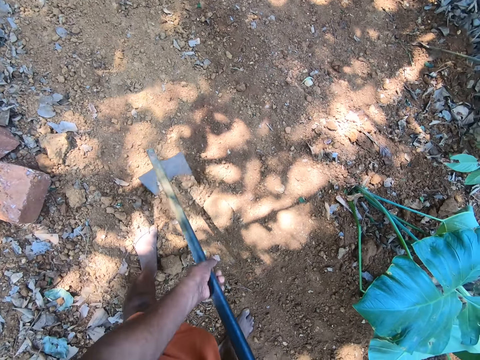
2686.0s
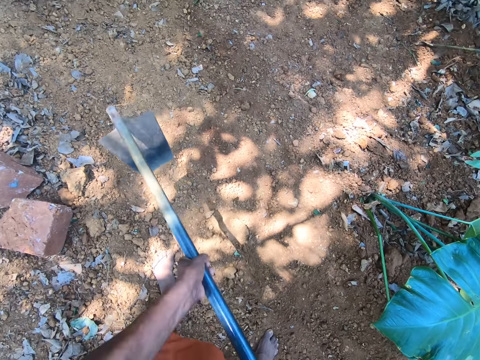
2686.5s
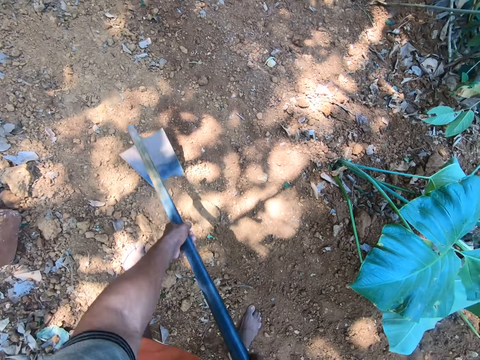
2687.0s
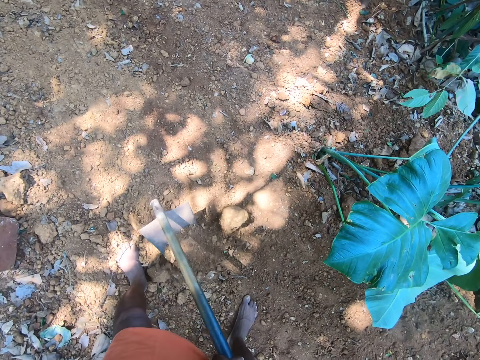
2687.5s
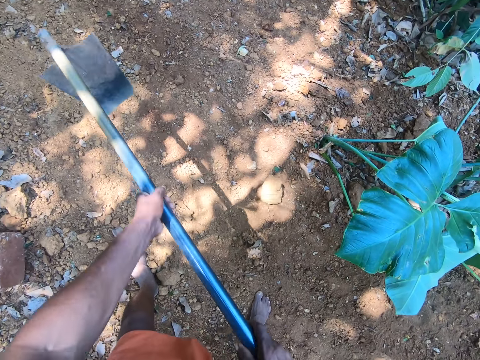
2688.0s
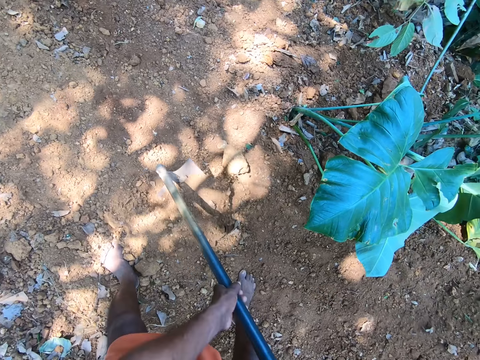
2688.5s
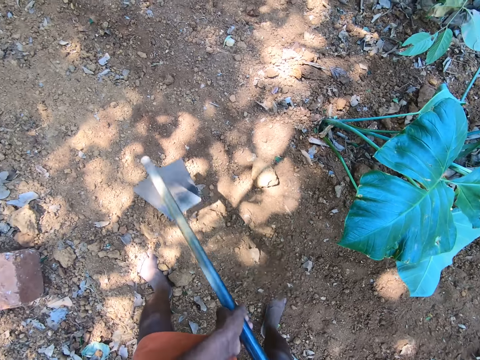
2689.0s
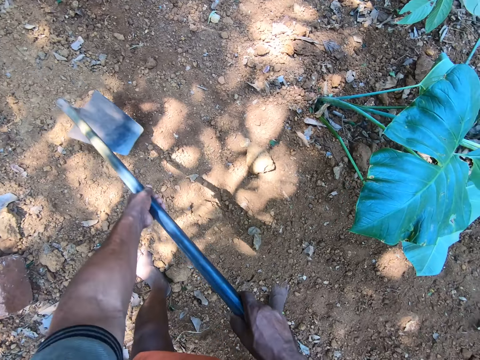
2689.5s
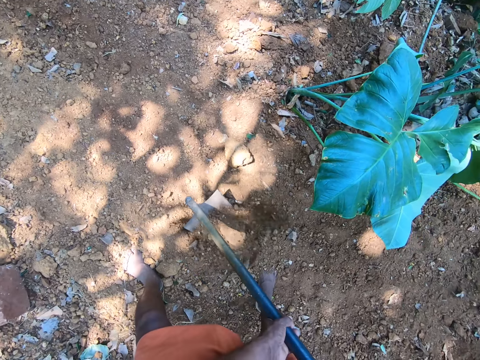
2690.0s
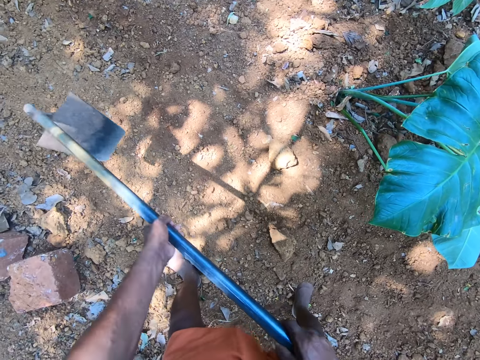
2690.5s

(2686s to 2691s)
The camera wearer gathers soil with the hoe in his hands. He digs the ground.

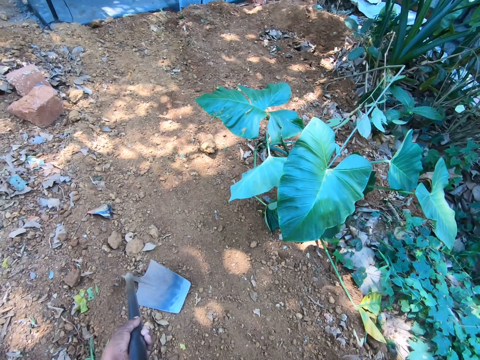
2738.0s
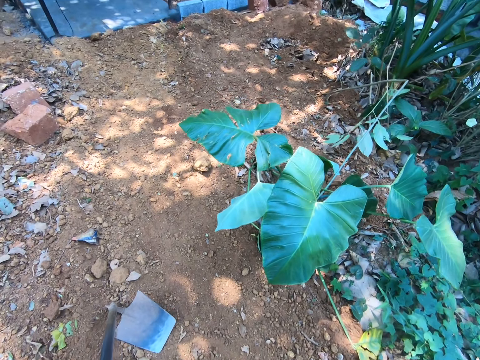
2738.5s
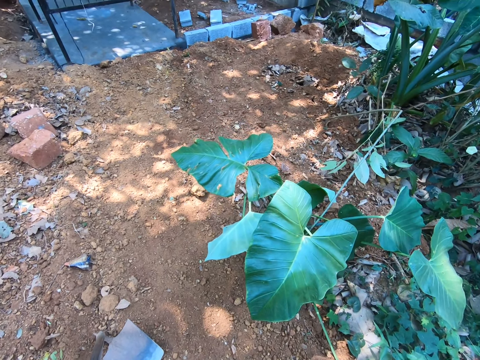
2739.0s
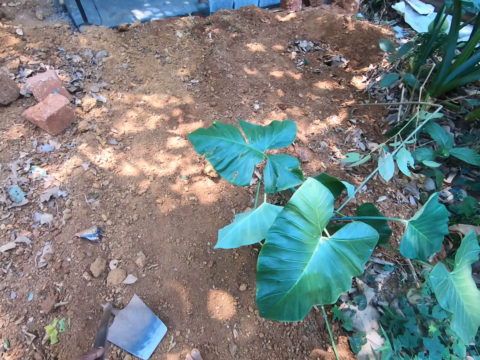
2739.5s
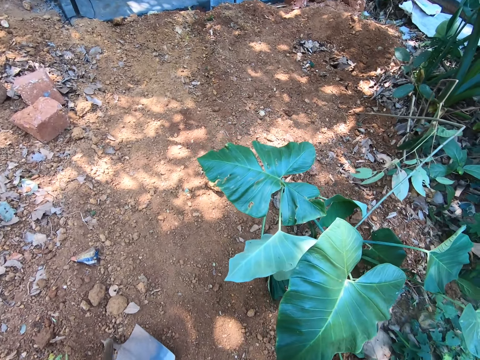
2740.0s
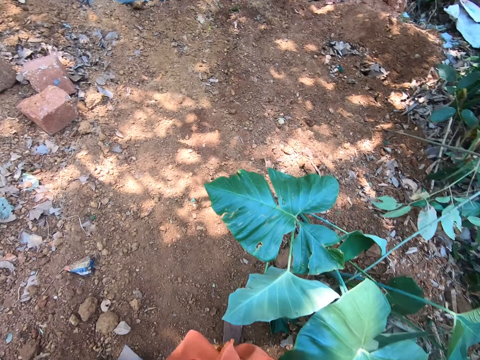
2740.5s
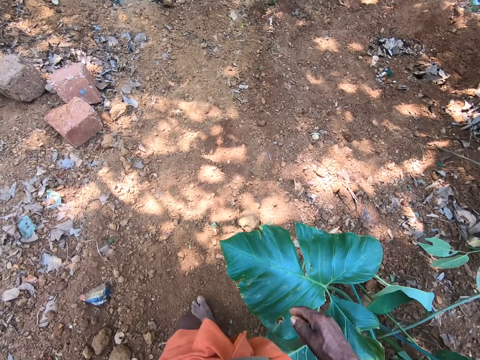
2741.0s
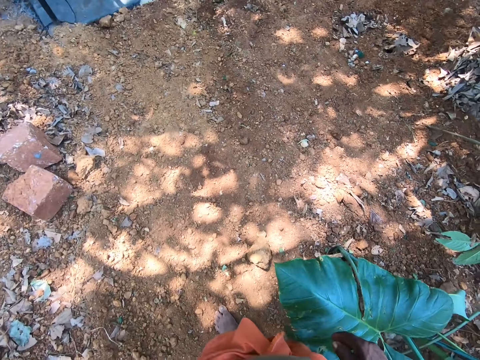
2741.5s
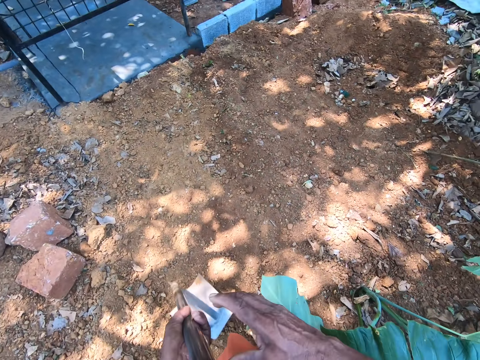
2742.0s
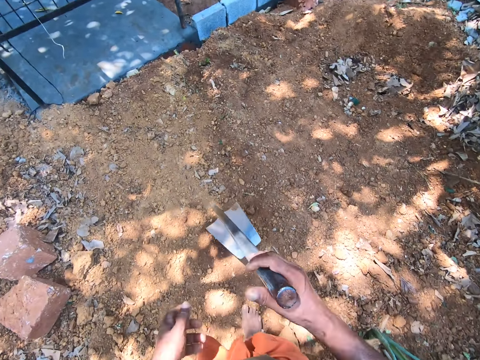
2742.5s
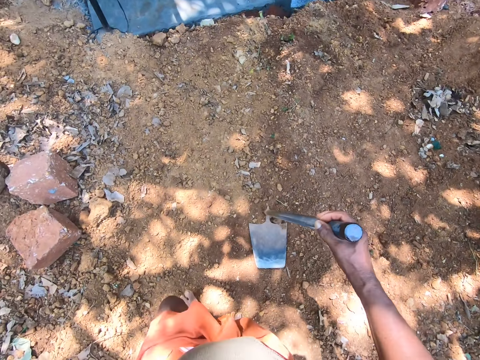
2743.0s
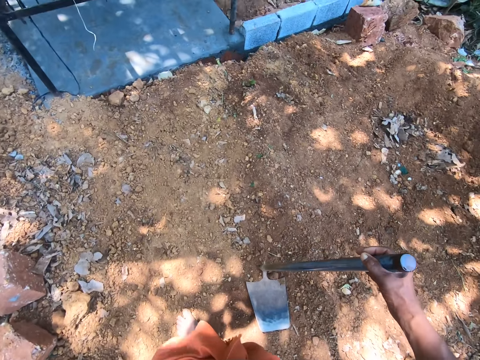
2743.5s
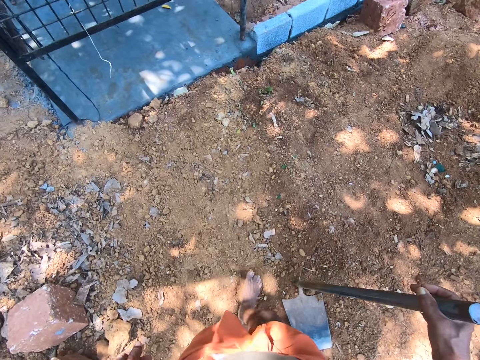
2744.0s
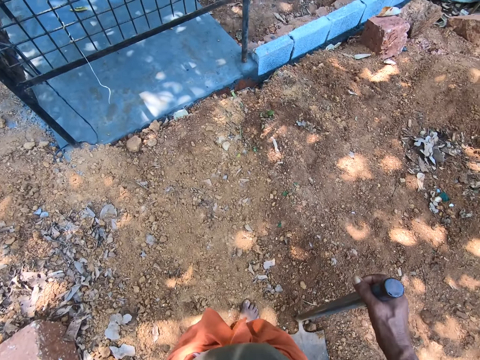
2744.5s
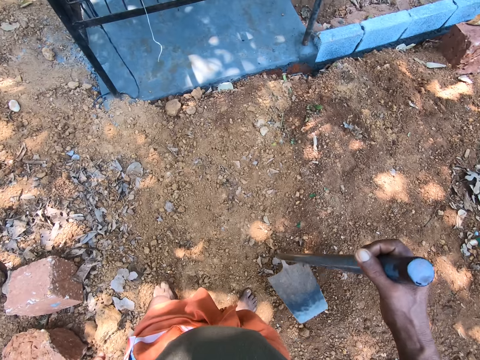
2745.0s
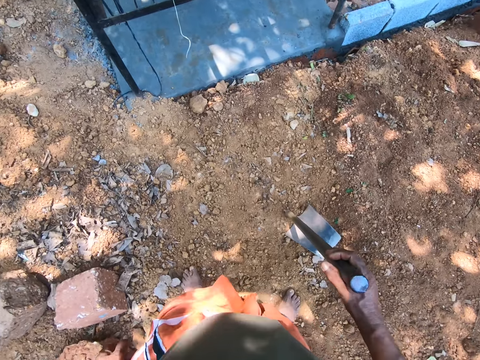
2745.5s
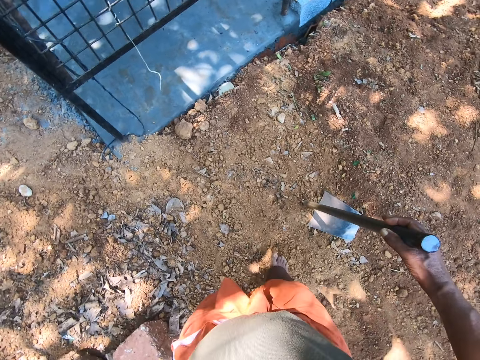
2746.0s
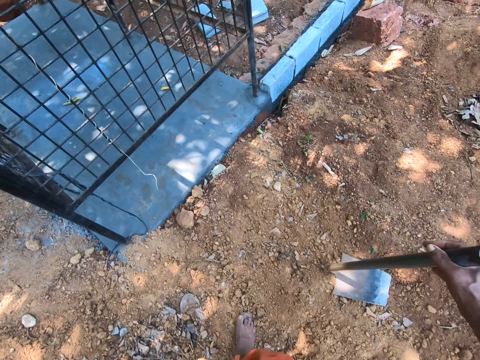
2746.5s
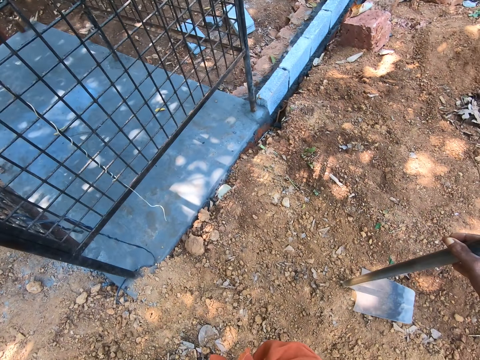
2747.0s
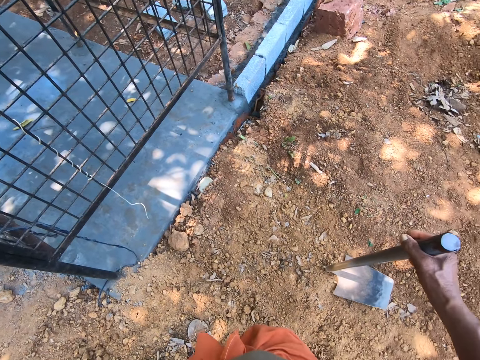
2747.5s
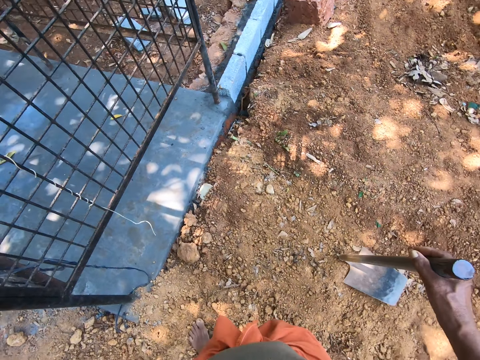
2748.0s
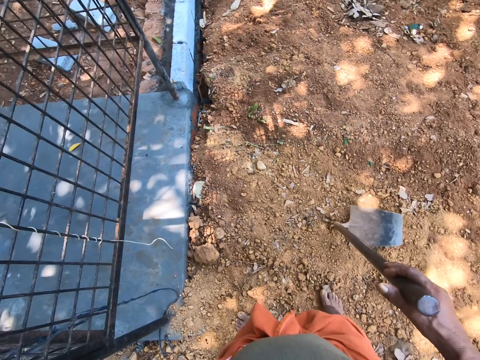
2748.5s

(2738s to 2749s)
The camera wearer walks. He passes the hoe in his left hand to his right hand. He puts the hoe on the ground. He moves the hoe.

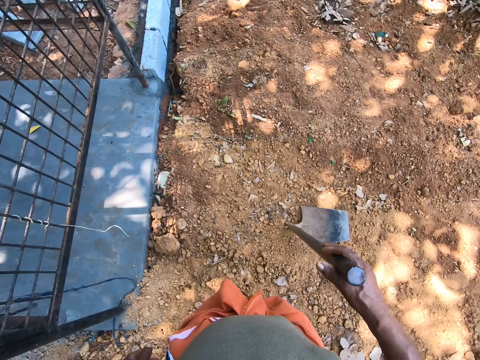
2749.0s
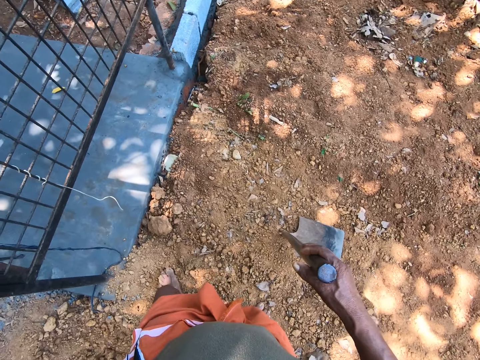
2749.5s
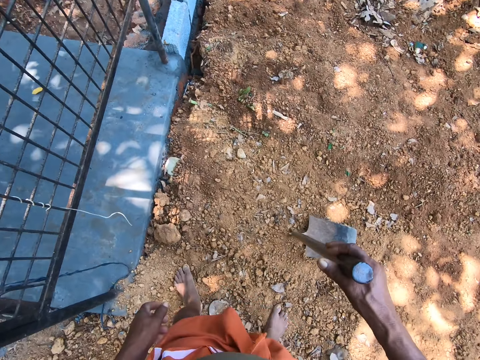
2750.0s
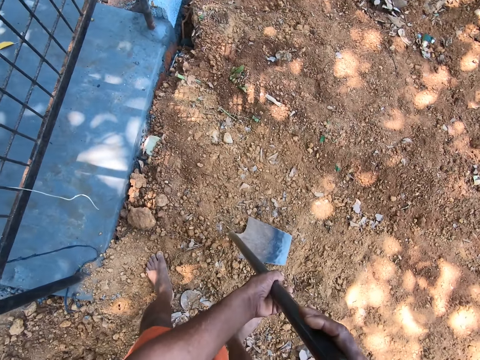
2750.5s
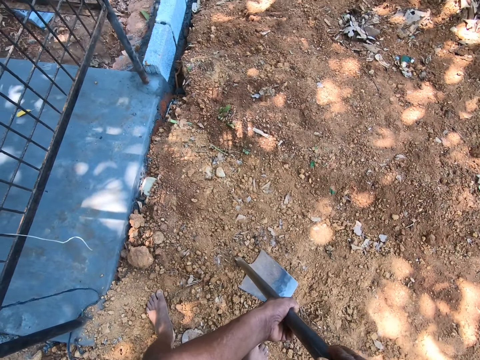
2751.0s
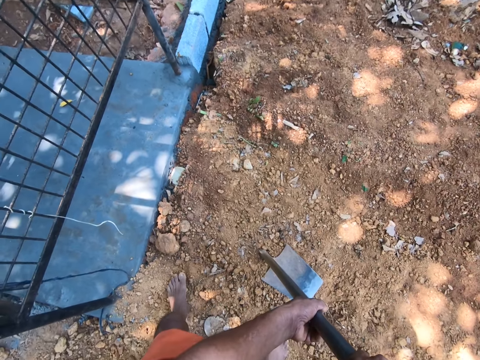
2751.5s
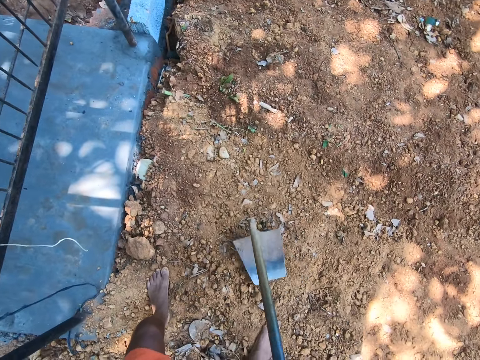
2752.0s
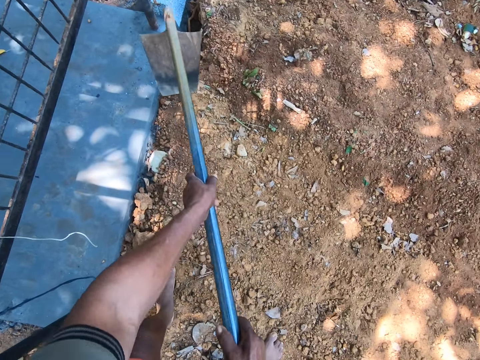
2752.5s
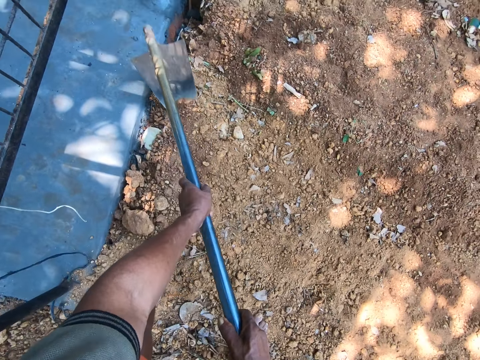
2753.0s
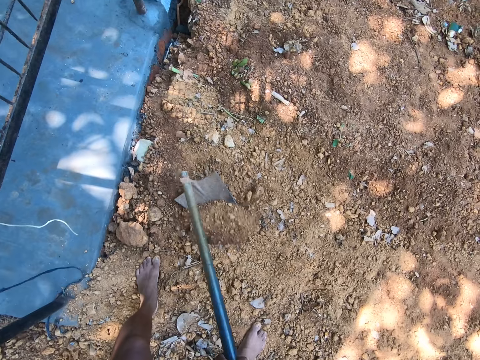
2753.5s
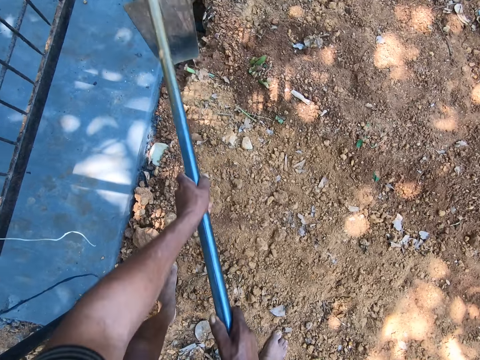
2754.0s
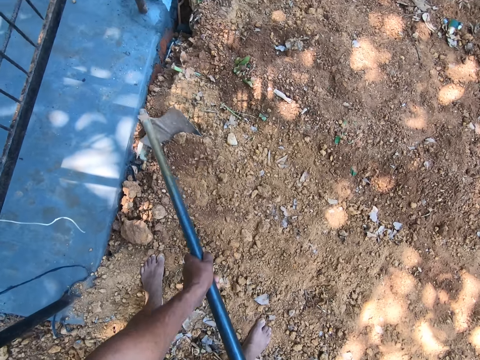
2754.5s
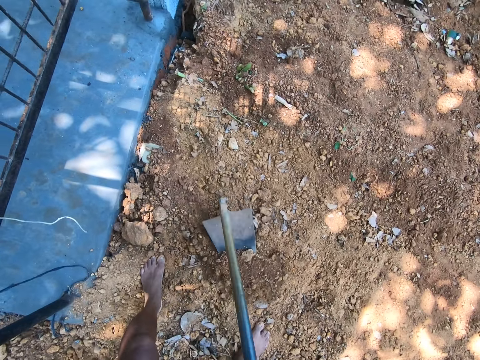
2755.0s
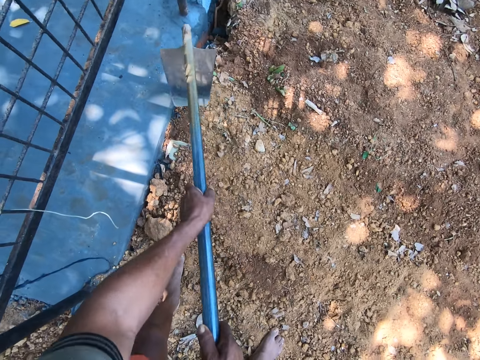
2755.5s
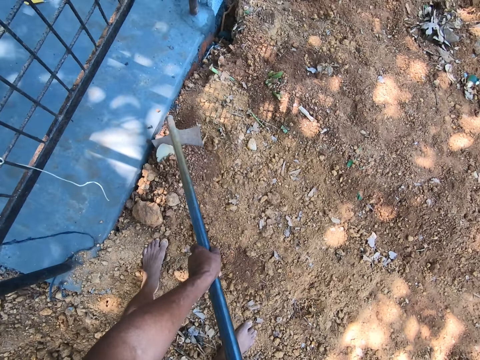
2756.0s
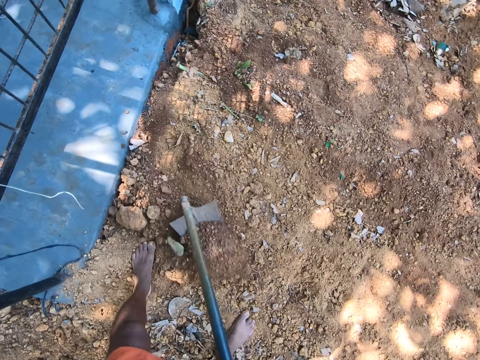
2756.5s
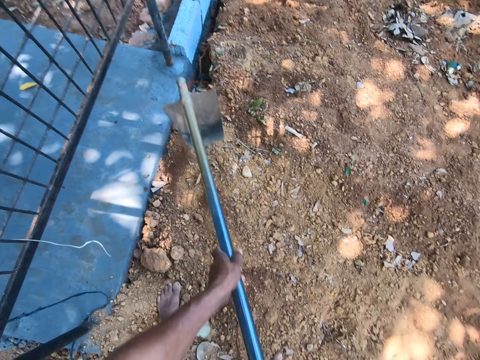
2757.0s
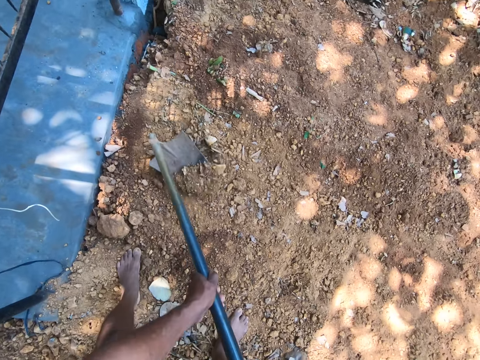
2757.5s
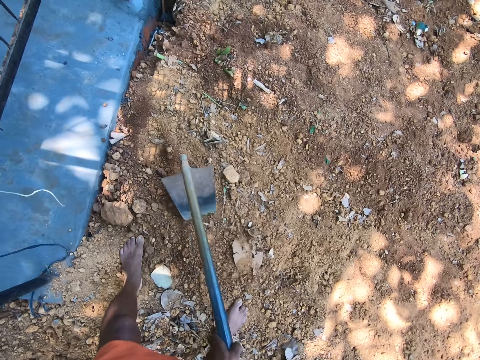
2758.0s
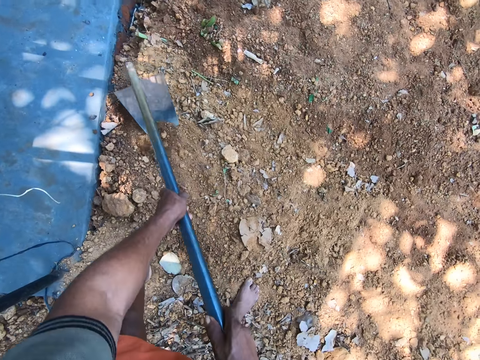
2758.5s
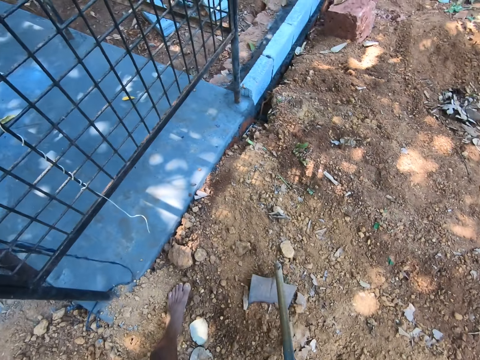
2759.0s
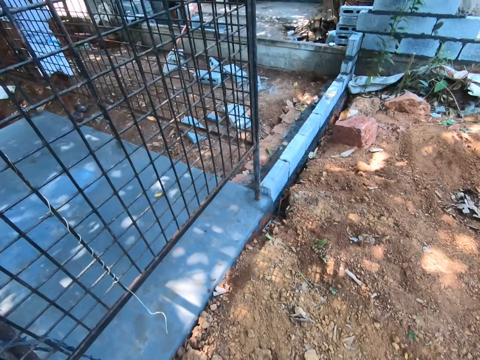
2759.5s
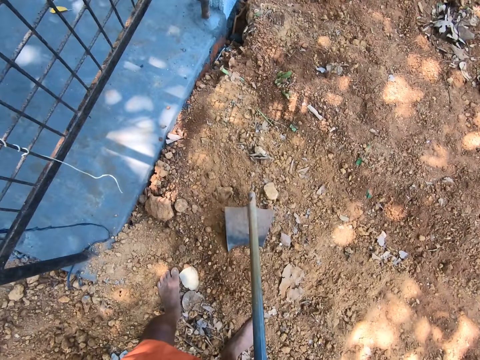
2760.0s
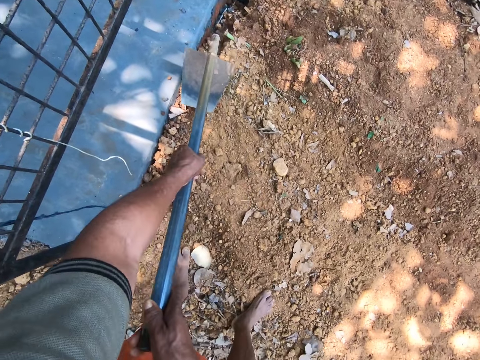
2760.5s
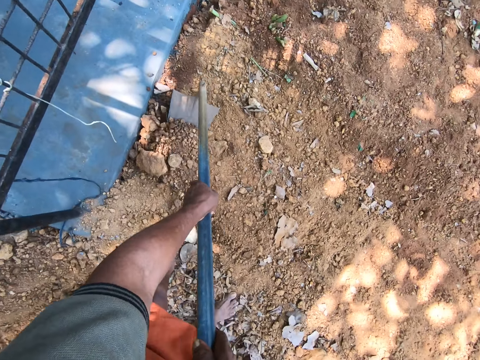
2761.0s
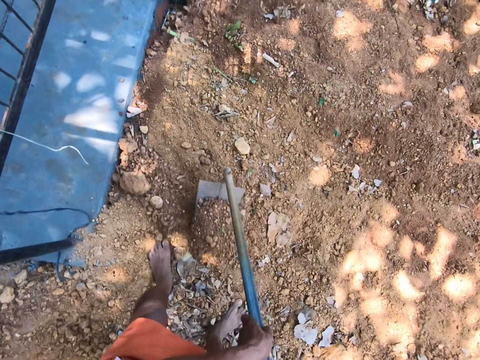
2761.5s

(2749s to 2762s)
The camera wearer holds a hoe with the left hand. He interacts with a man and another man. He talks. He clears the ground with the hoe in his hands. He digs. He talks.
